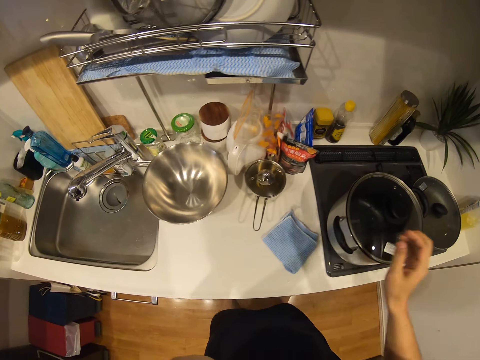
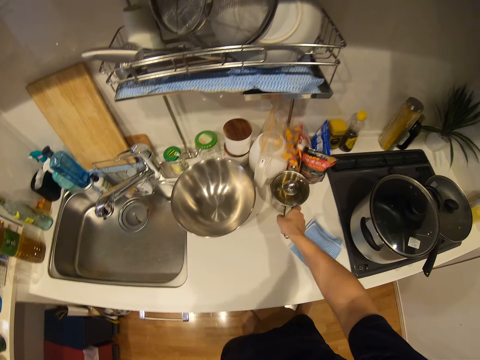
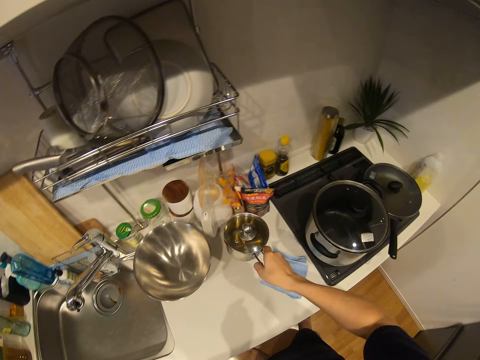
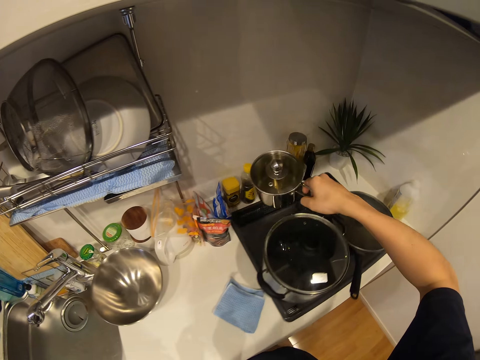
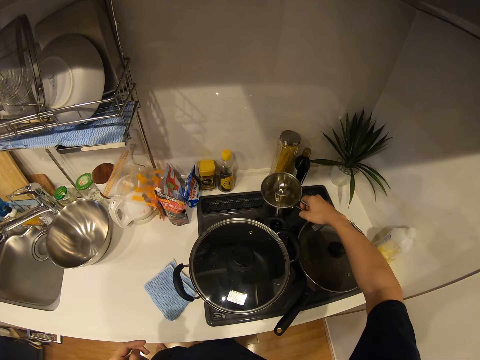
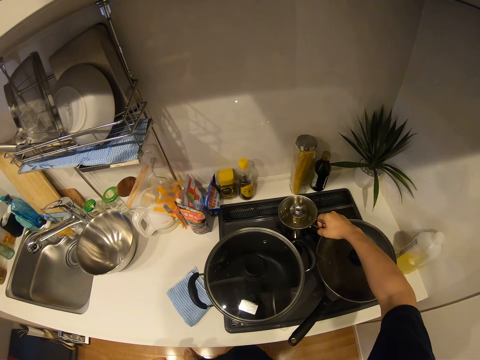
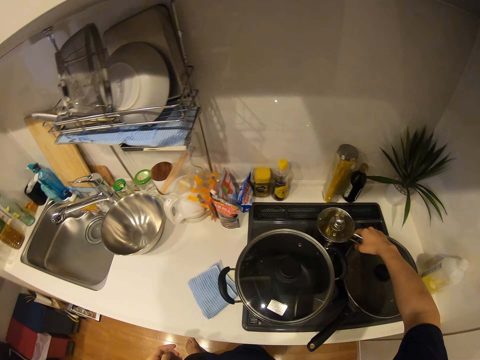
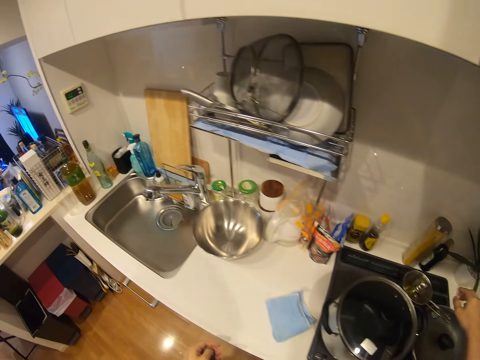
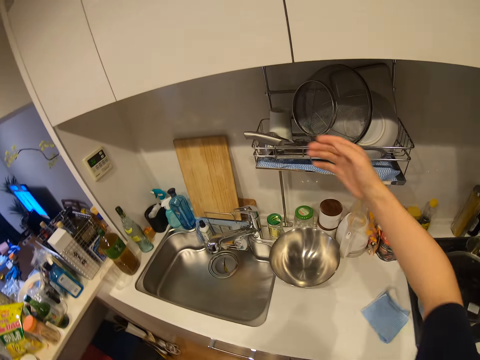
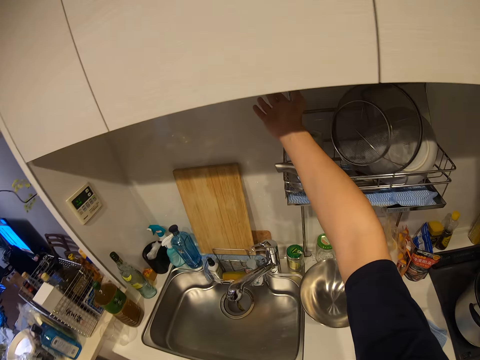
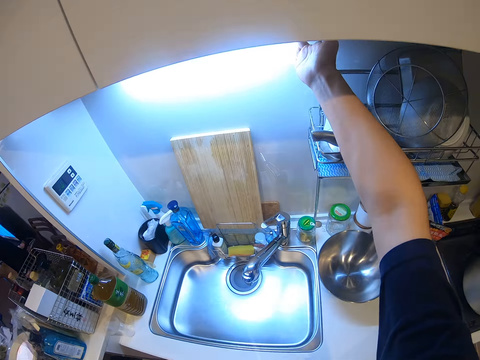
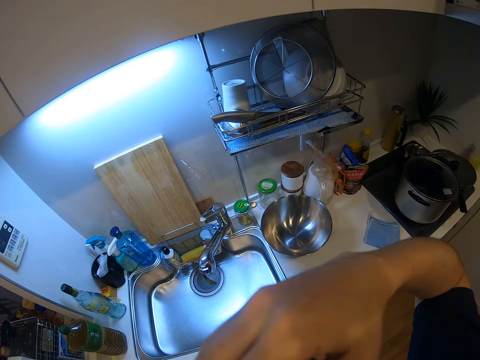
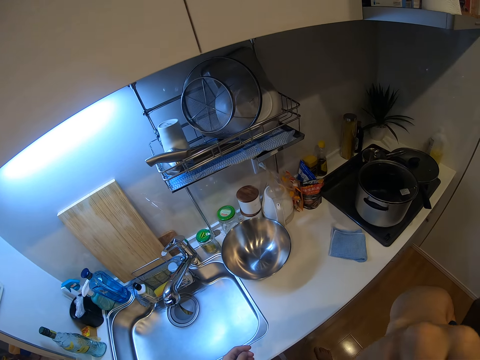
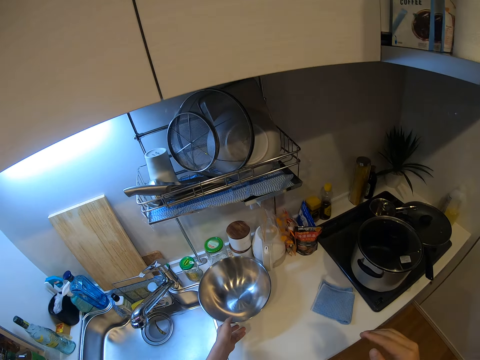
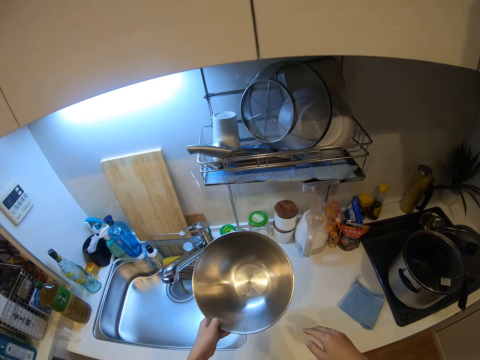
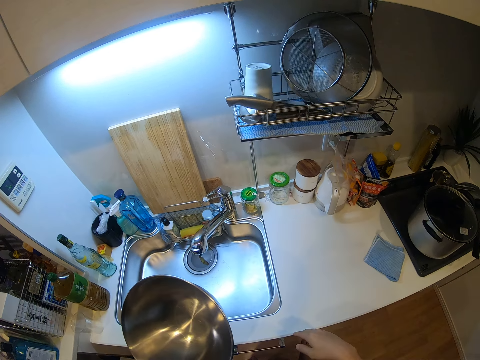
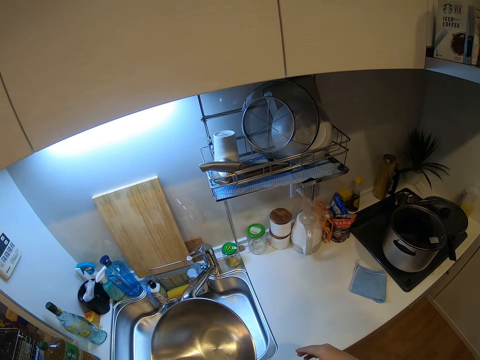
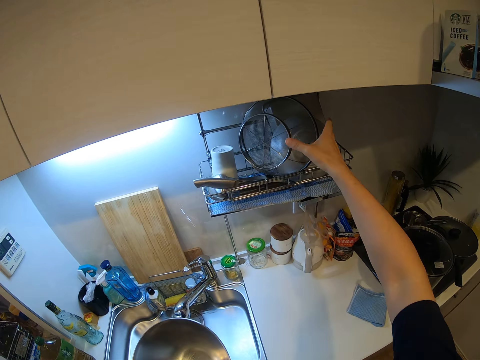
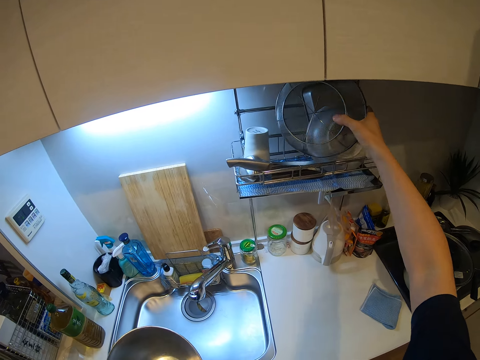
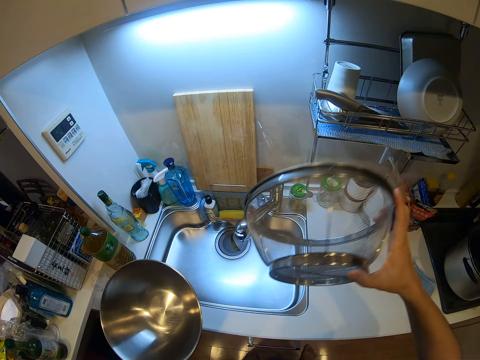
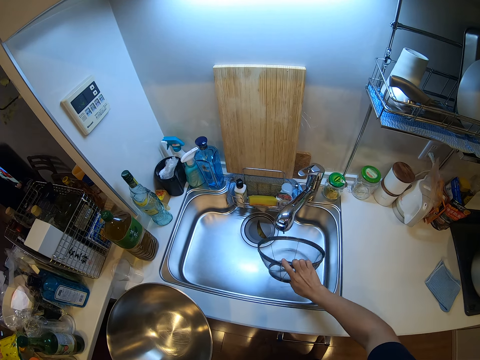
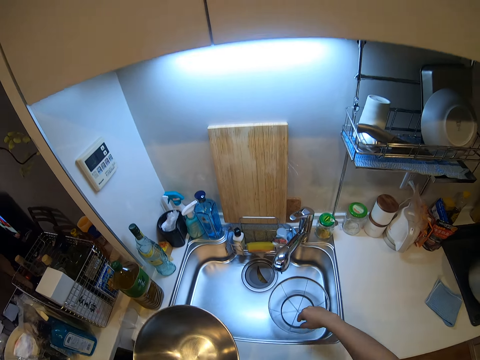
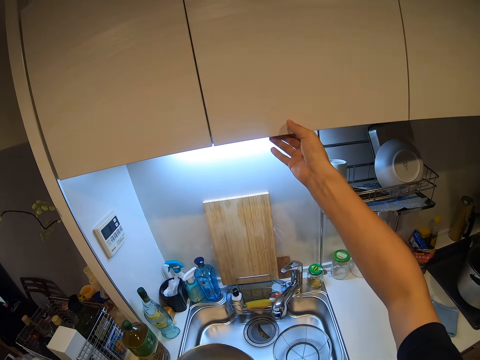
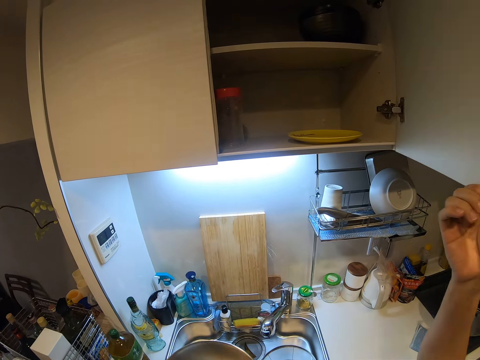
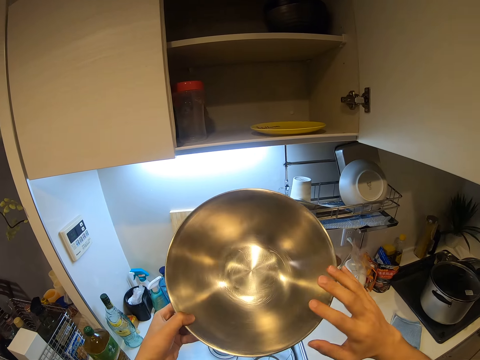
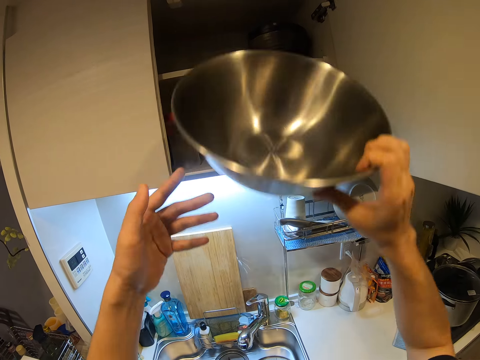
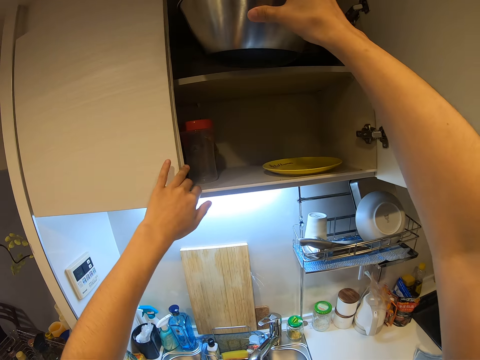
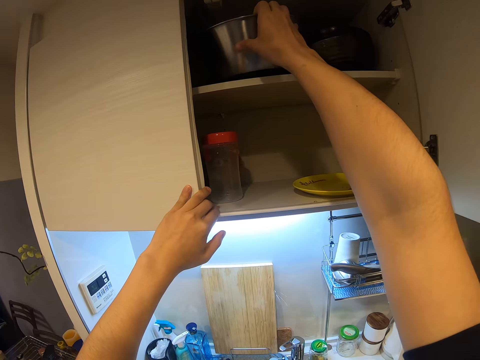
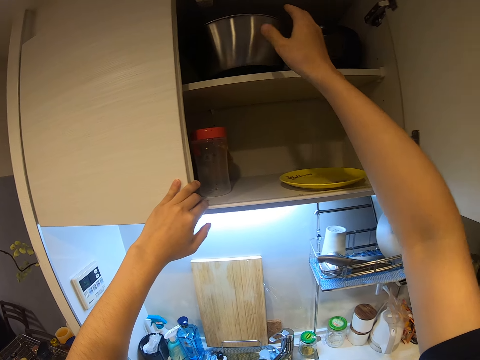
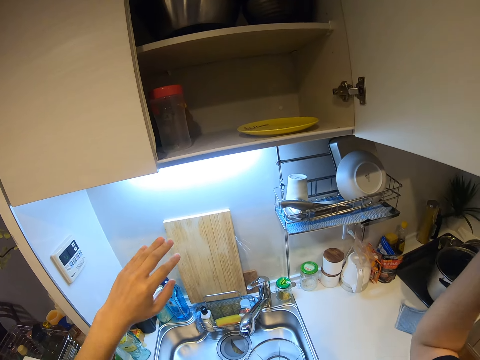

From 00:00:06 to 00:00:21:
The camera wearer places a cooking pot in the next gas cooker. They carry a saucepan from the counter and place the saucepan in a gas cooker. They turn on a light. They take a bowl from the counter. They take a sieve from the plate rack and drop the sieve in the sink. They open a cupboard and place the bowl in the cupboard.

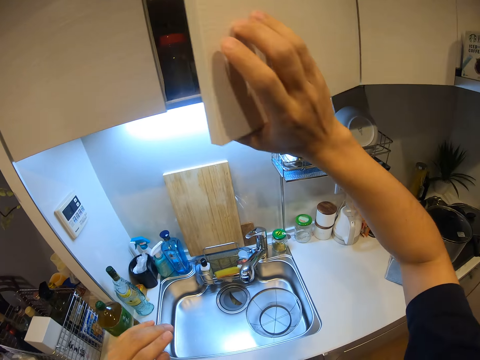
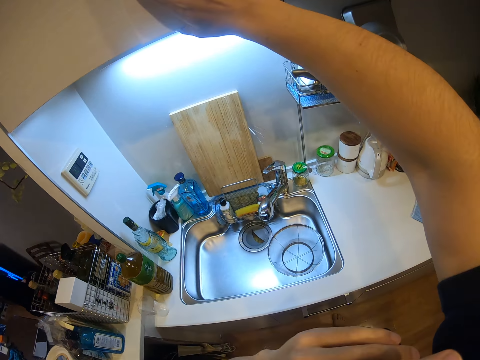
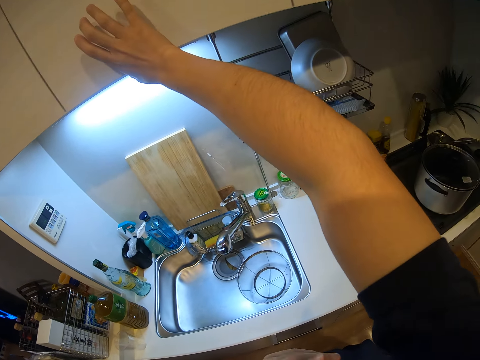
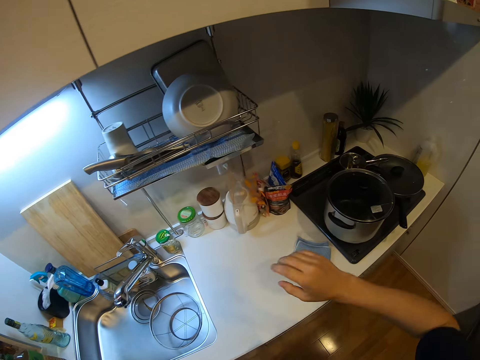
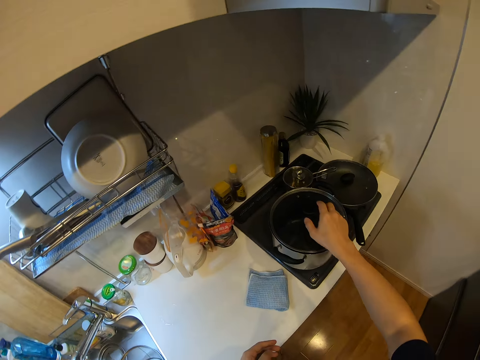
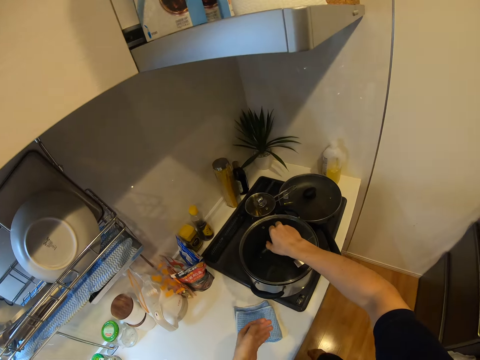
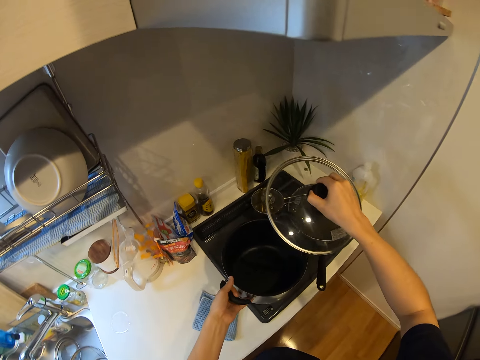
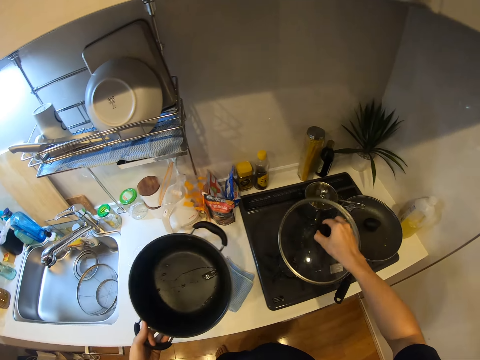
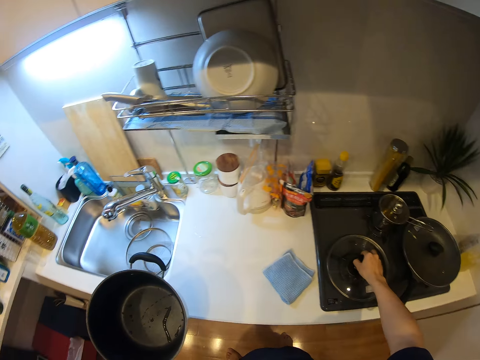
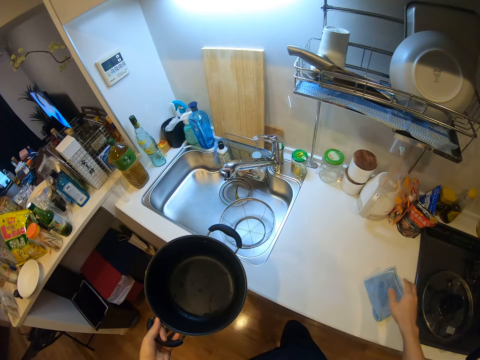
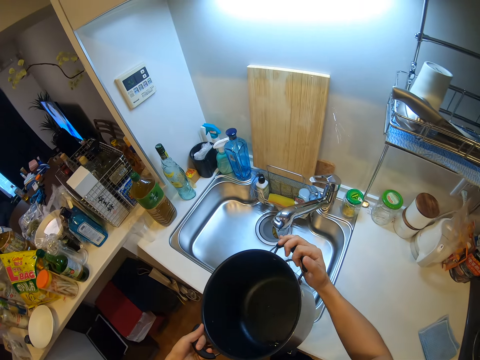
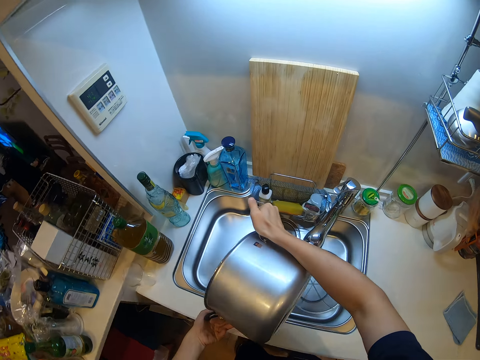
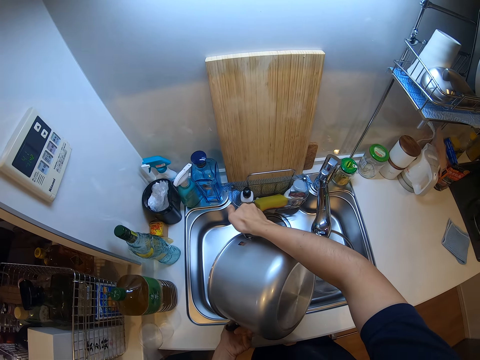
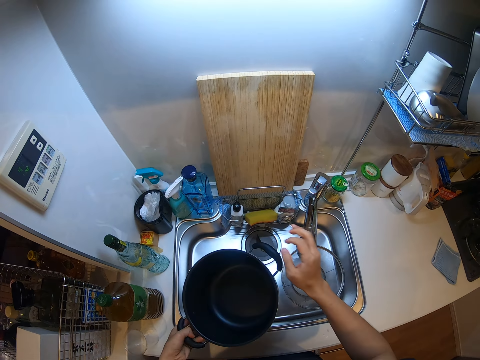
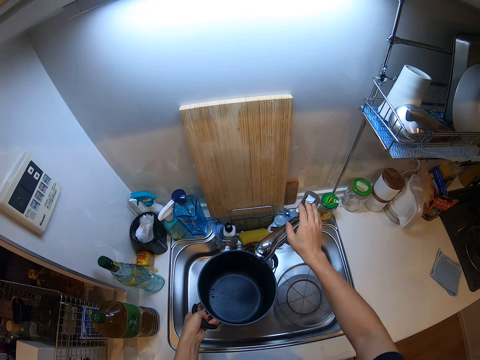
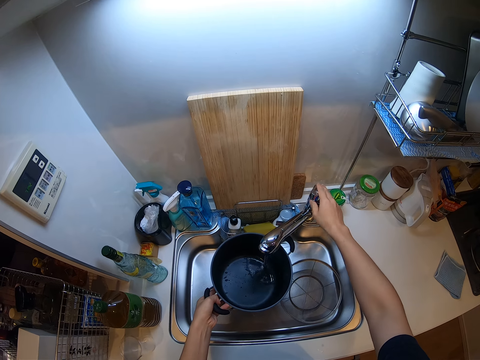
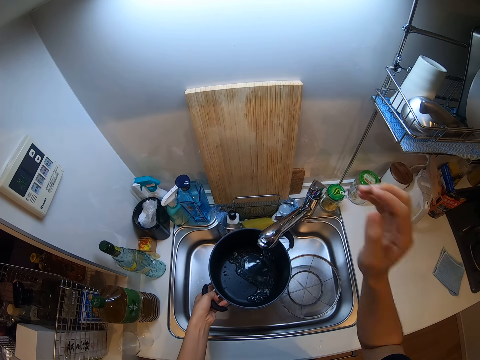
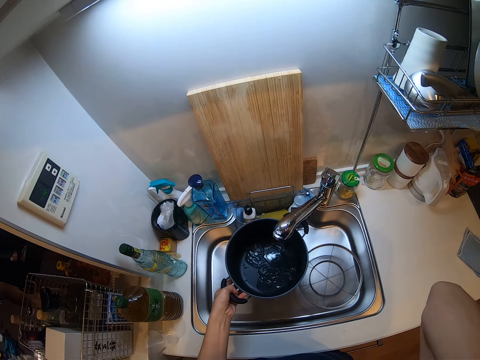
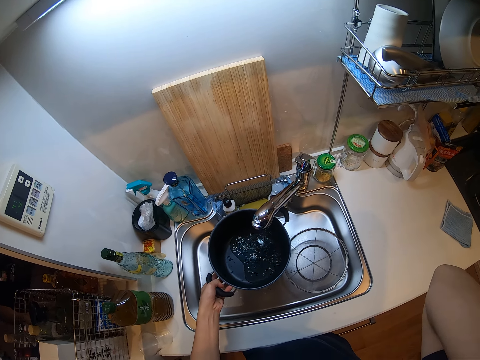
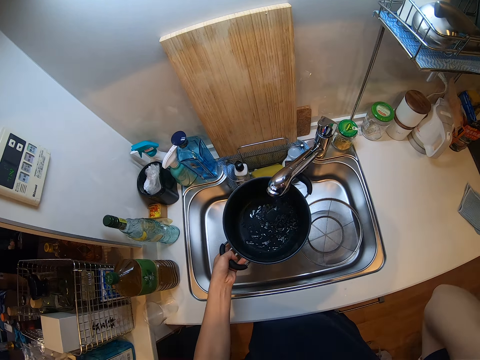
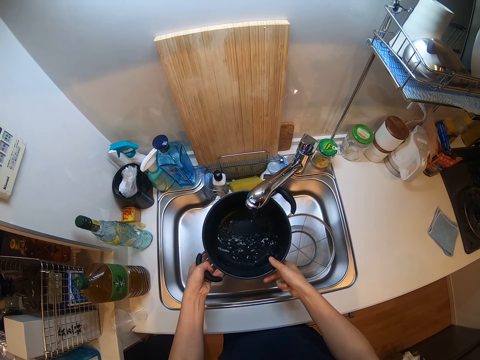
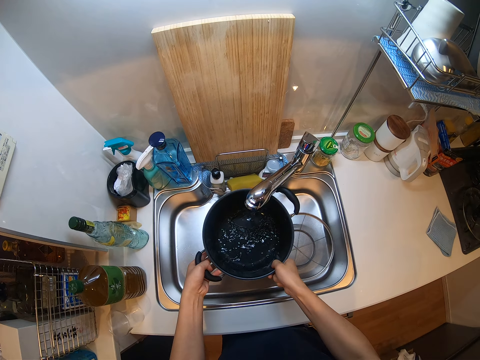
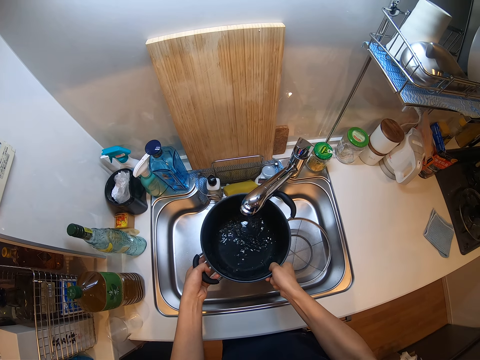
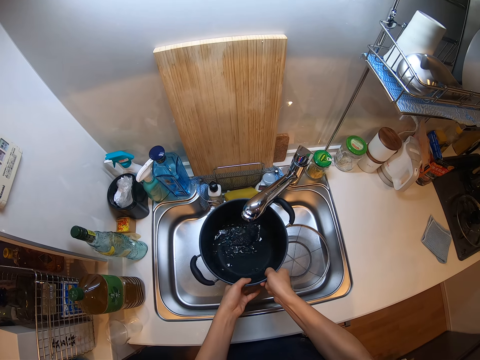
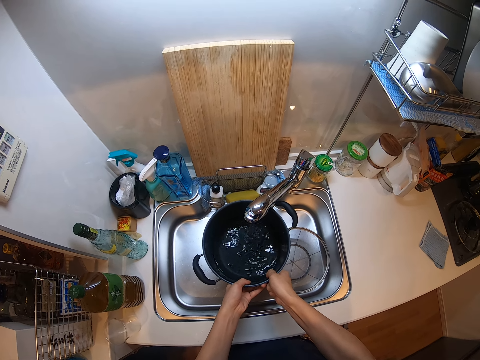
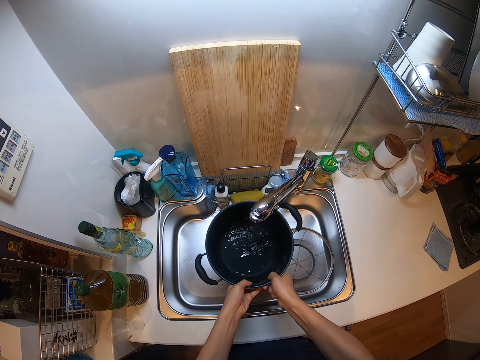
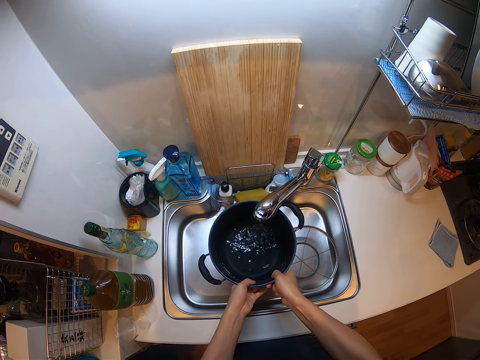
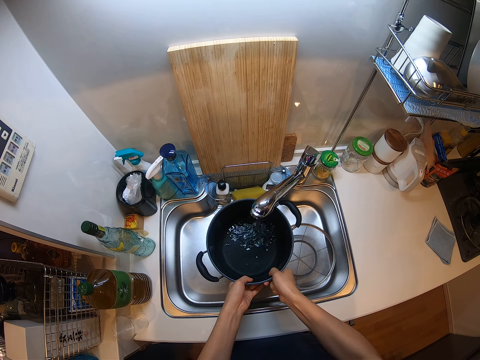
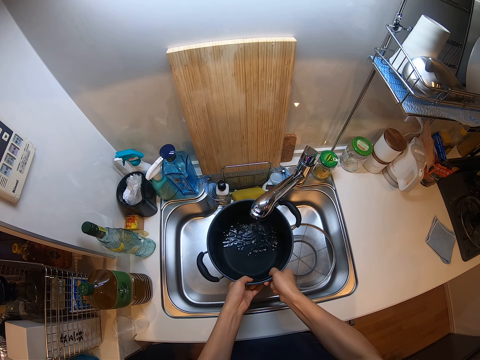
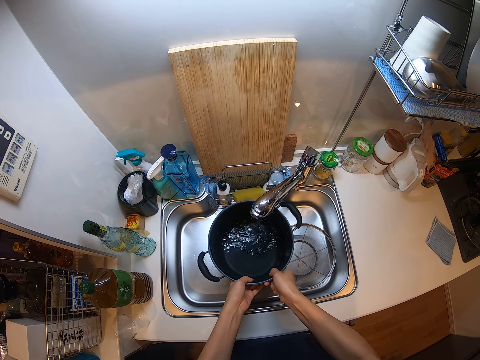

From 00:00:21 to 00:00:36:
The camera wearer closes the cupboard. They take the cover from the pot, take the pot from the cooker, and drop the pot cover on the cooker. They overturn the pot and pour water in the sink from the pot. They open the tap and fill the pot with water.
